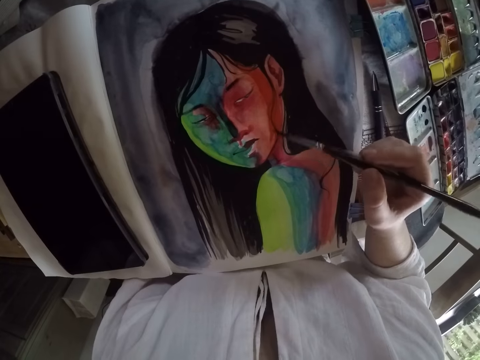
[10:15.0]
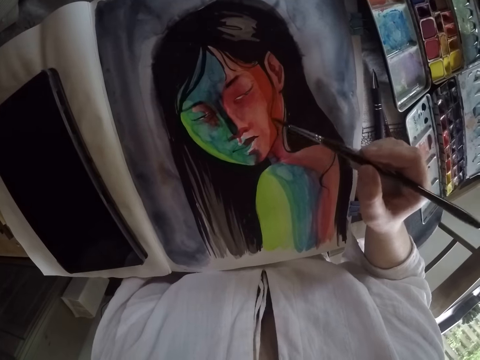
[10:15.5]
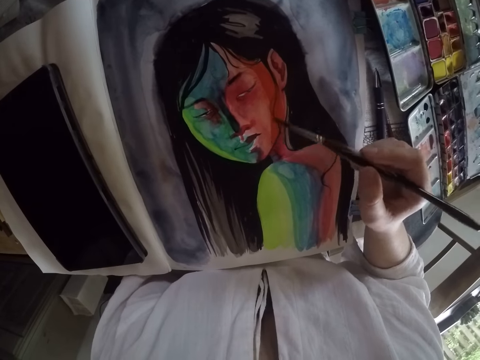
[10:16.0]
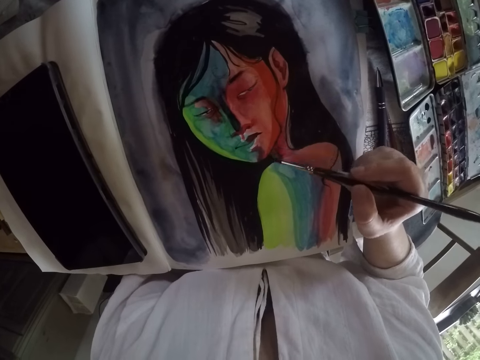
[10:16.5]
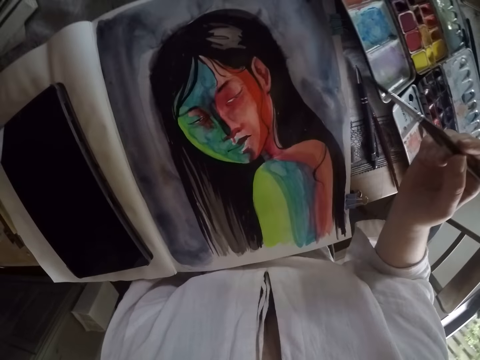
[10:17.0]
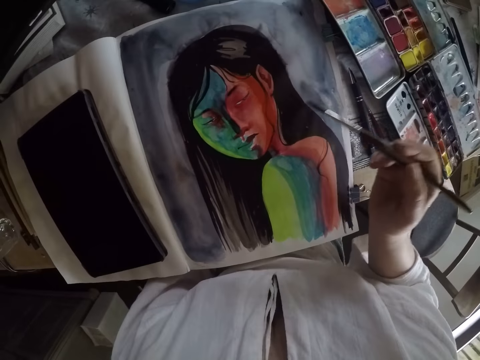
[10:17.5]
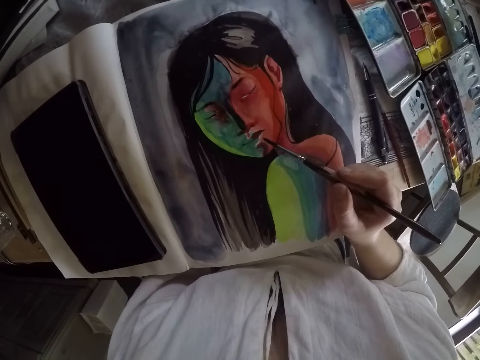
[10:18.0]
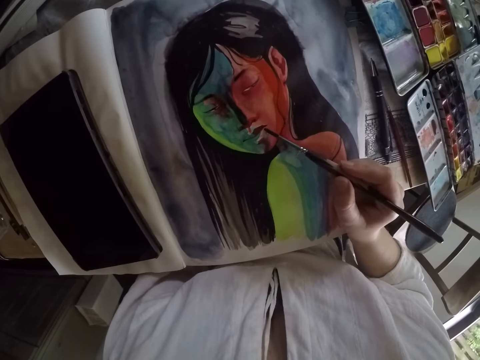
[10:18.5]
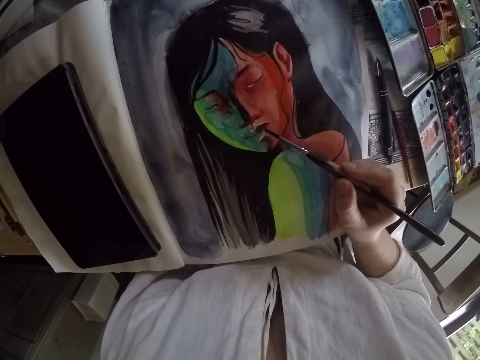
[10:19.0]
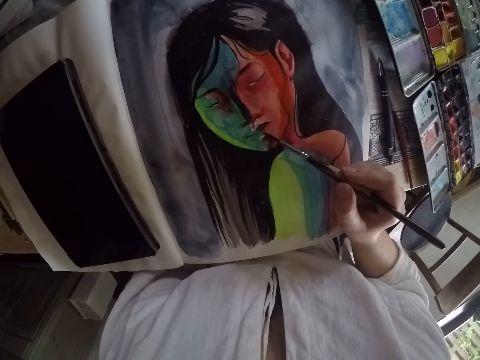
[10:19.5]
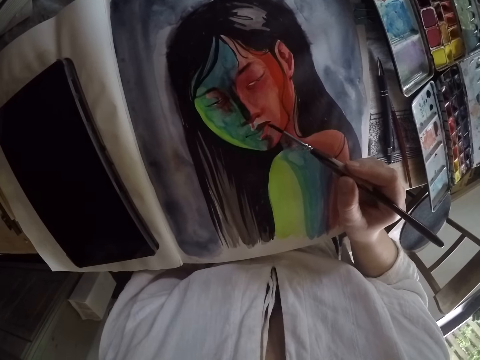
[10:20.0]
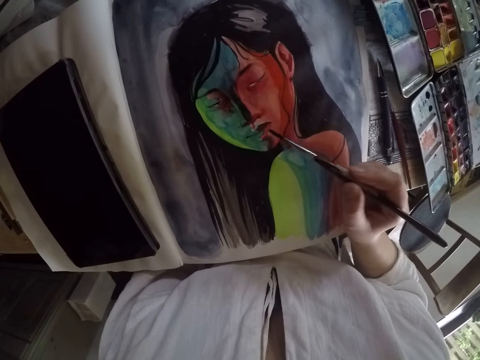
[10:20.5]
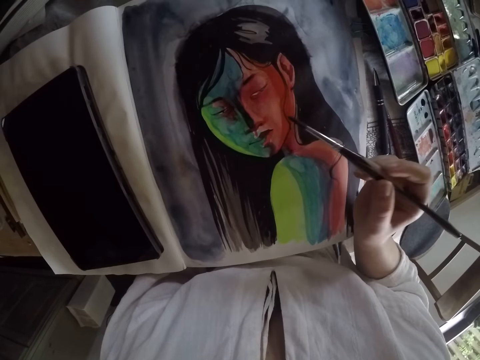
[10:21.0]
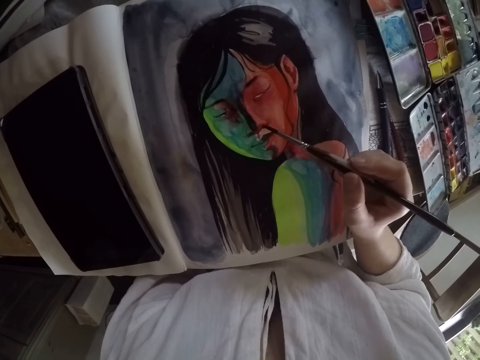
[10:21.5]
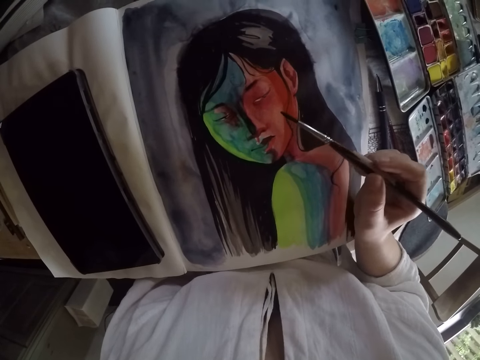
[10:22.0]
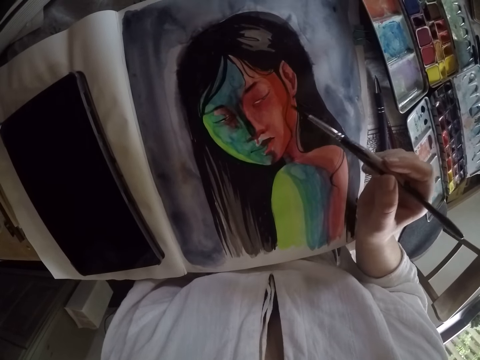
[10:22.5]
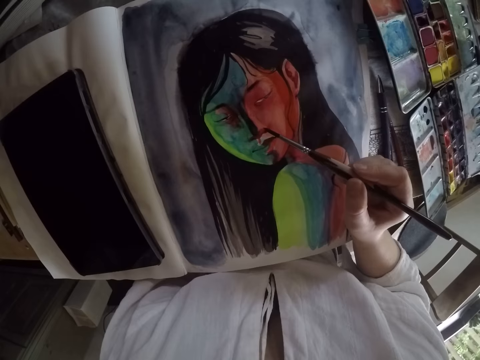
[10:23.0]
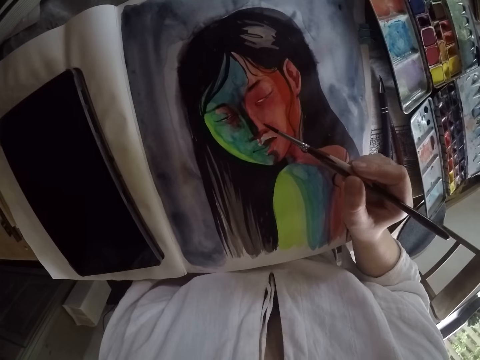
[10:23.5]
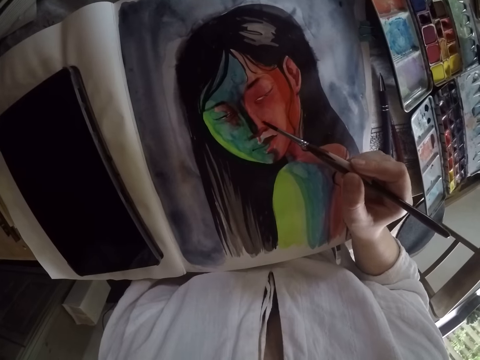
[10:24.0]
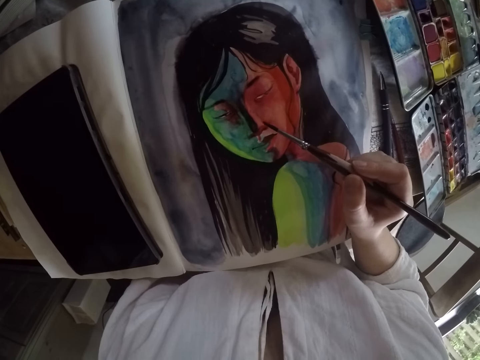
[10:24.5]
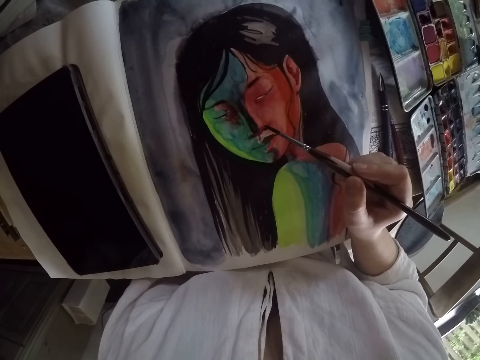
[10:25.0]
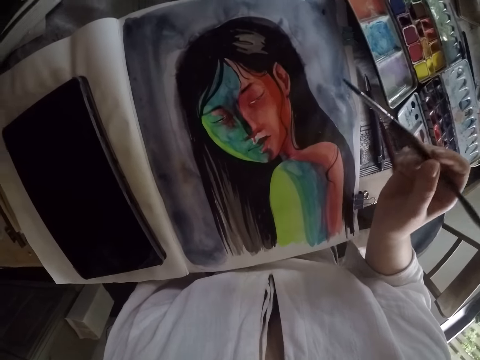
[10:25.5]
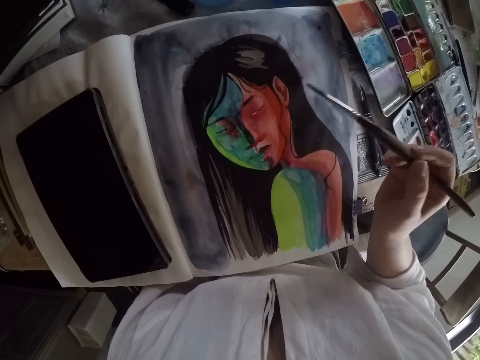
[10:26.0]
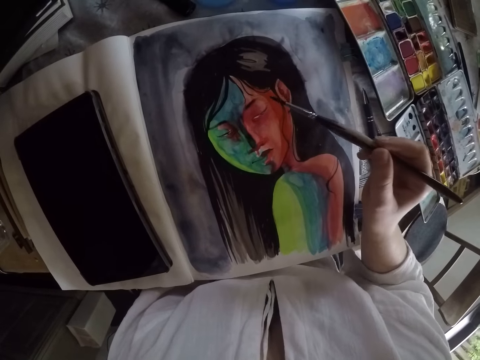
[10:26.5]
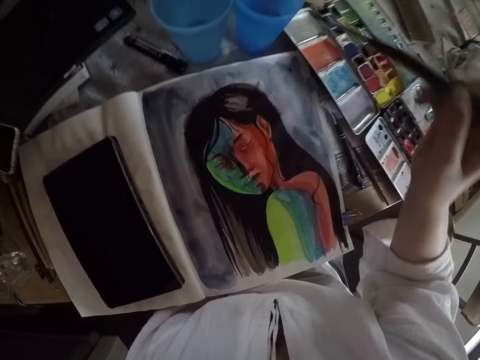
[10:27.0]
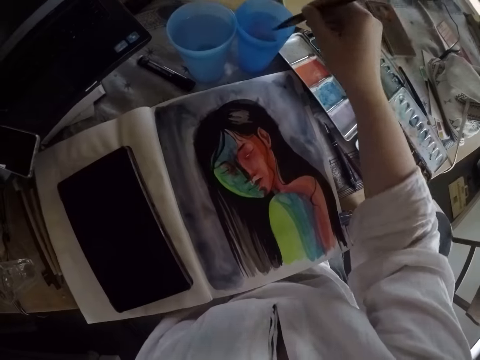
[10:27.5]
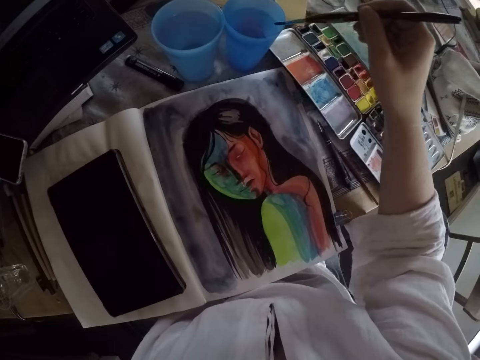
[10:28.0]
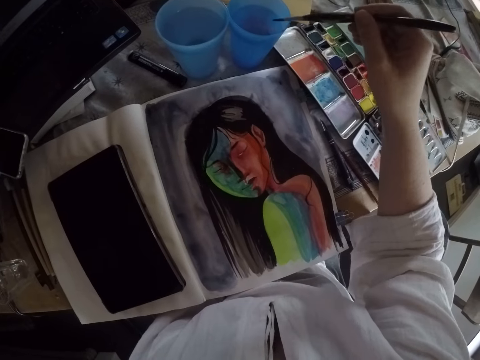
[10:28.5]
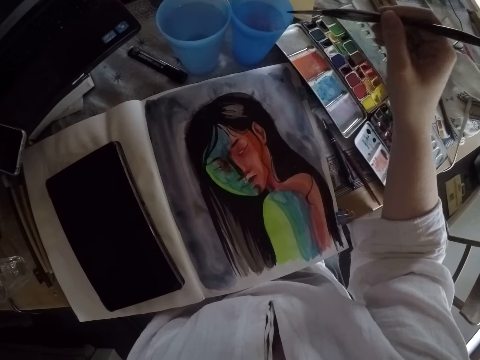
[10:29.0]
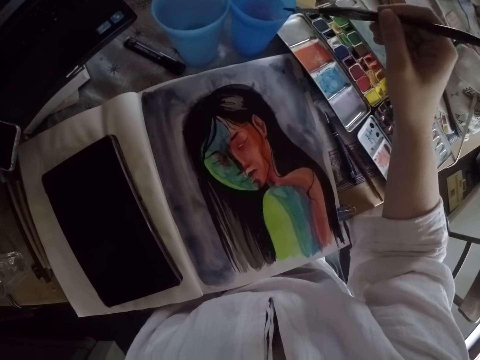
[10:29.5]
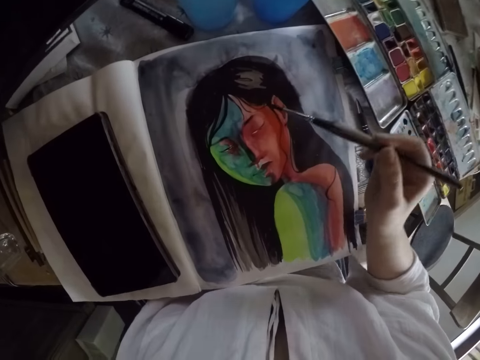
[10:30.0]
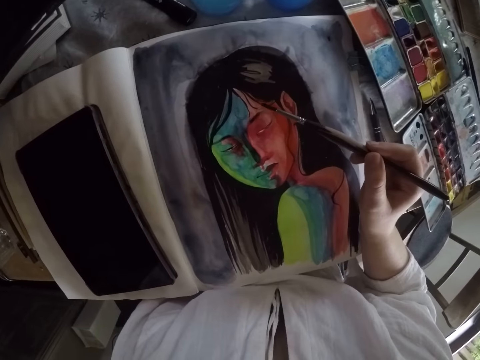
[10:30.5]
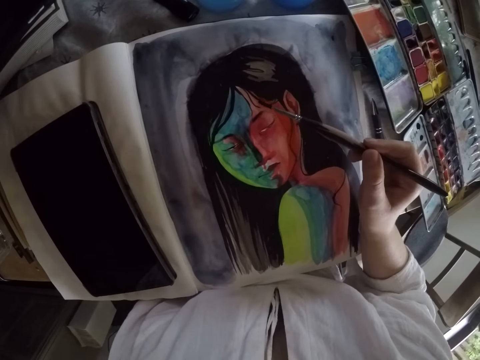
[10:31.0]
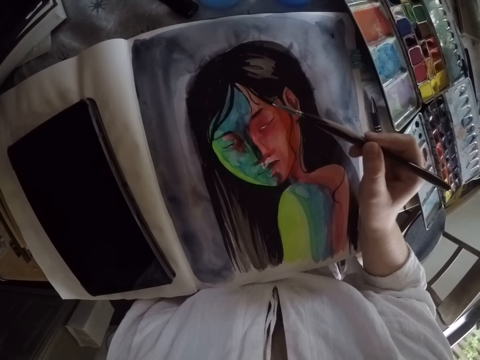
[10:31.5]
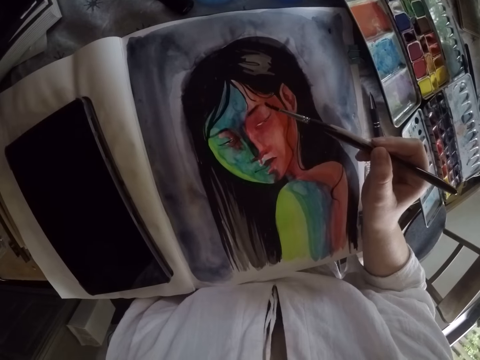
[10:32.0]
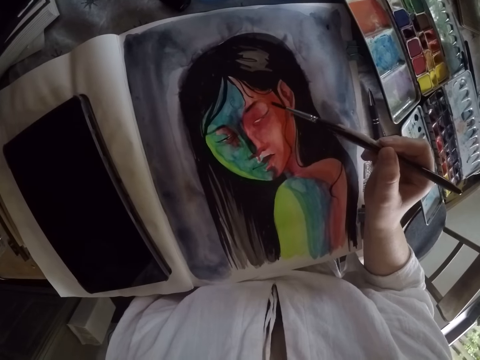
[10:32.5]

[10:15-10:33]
The camera wearer lifts the brush. They paint the painting. They lift the brush. They paint the painting. They dip the brush into the water container on the table. They wipe the brush on the edge of the water container. They paint the image with the brush.

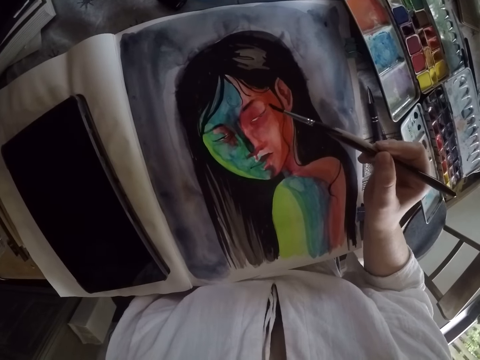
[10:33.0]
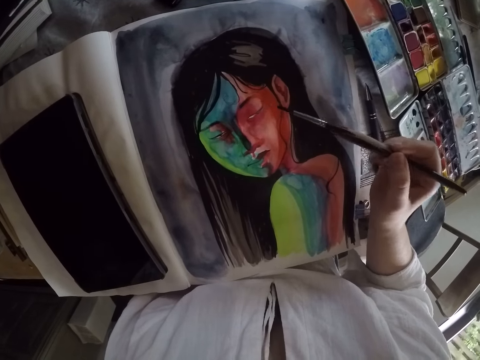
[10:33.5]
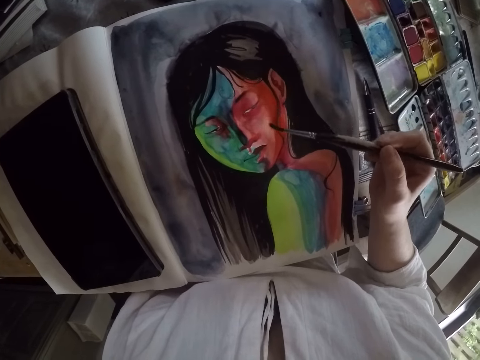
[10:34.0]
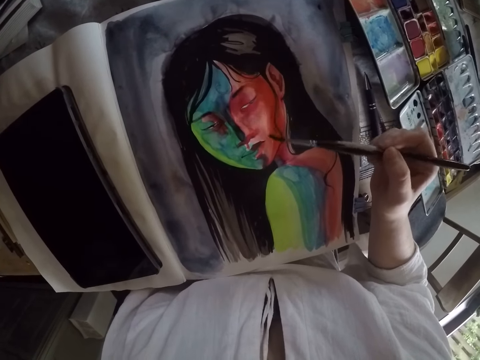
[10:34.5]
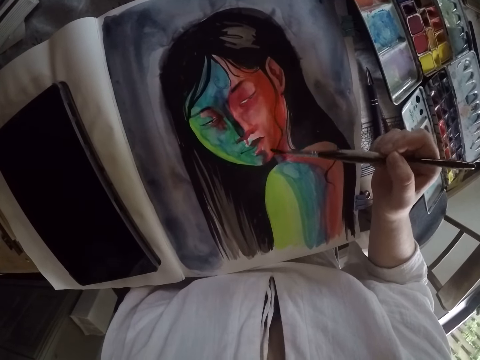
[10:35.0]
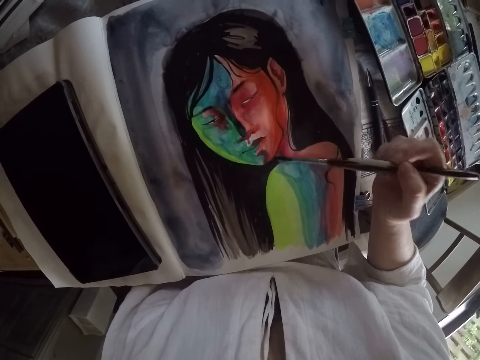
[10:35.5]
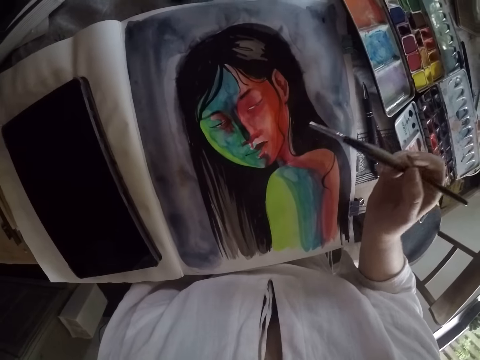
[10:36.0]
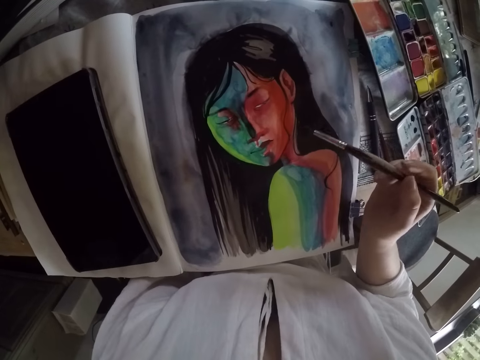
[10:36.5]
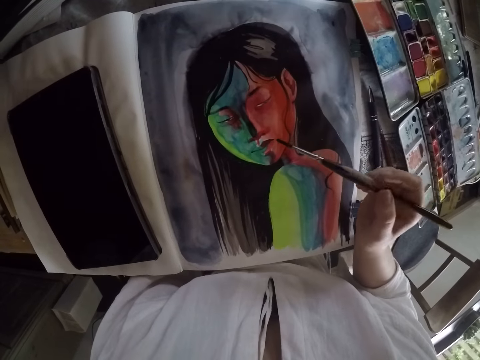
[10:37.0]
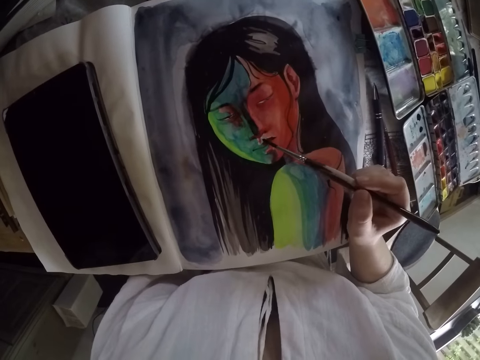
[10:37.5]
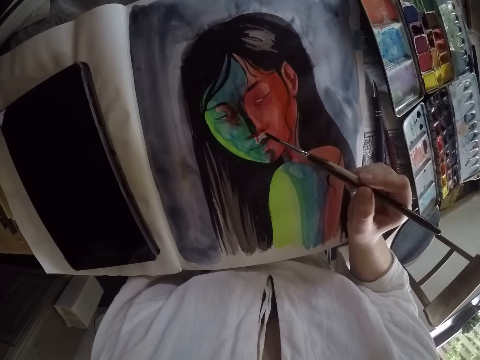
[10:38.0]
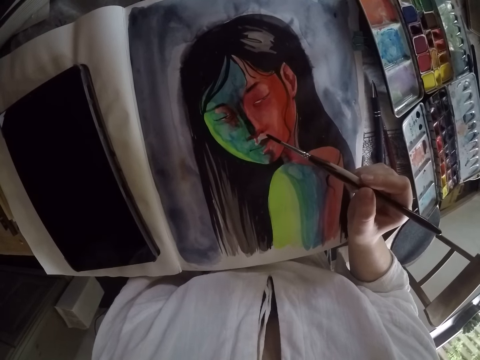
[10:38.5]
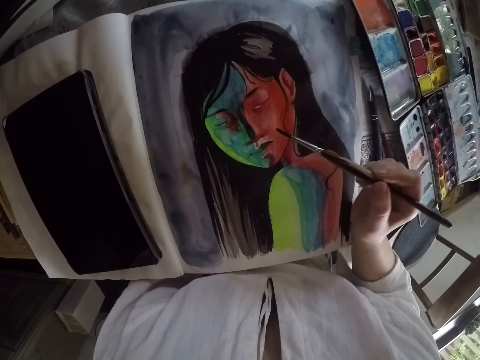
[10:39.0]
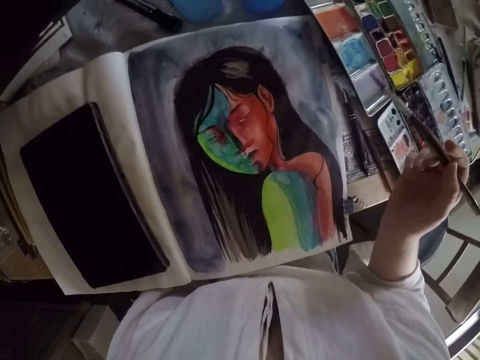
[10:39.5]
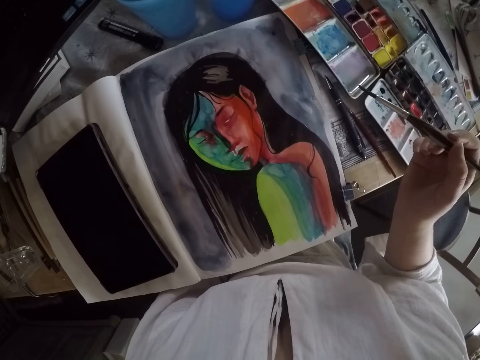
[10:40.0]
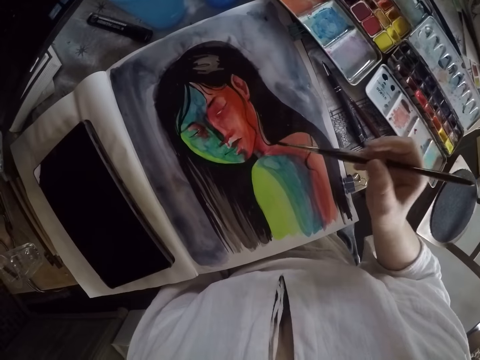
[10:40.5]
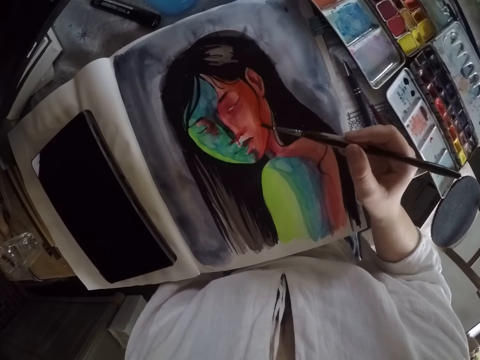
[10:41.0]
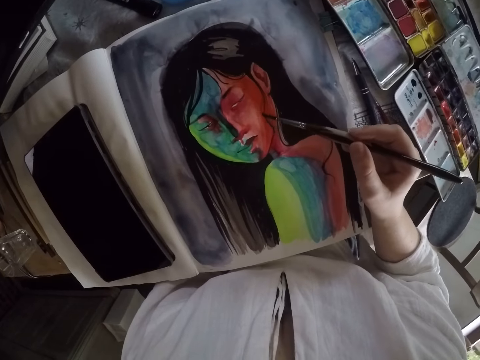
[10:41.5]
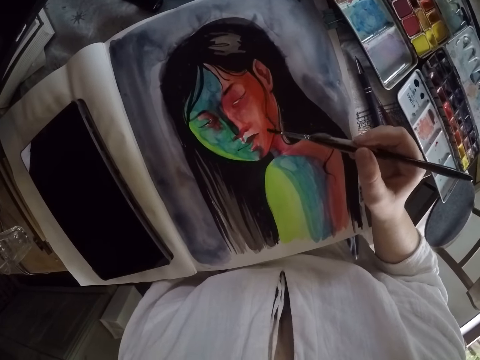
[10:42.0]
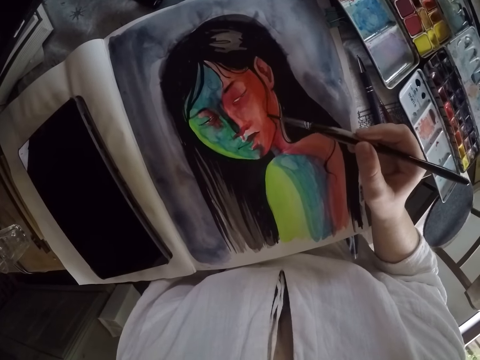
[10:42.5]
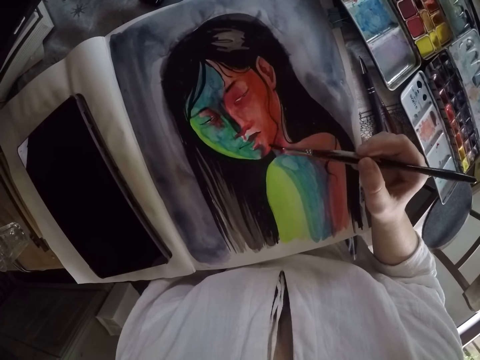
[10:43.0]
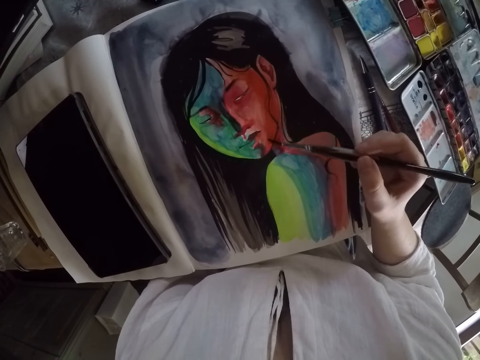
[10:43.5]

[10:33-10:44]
The camera wearer lifts the brush. They paint the painting. They lift the brush. They paint the painting.
